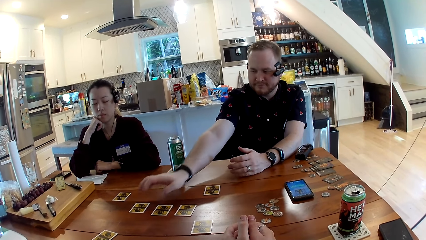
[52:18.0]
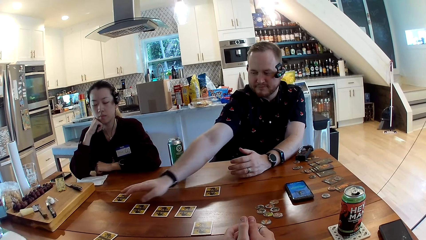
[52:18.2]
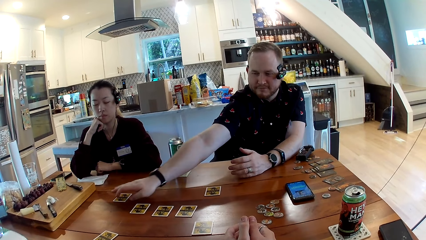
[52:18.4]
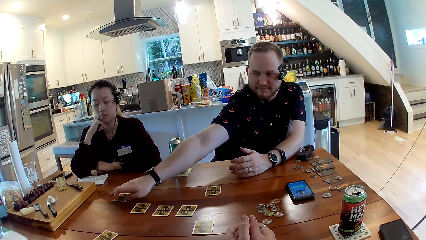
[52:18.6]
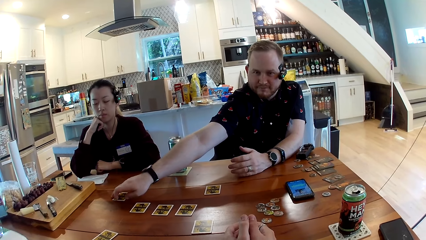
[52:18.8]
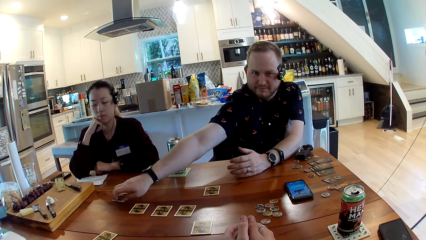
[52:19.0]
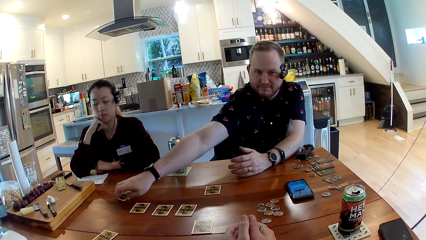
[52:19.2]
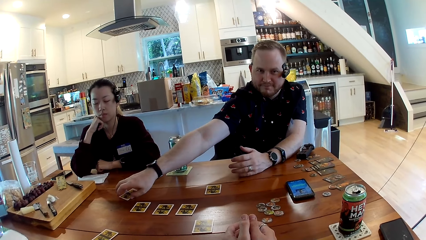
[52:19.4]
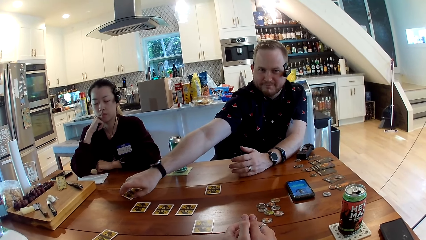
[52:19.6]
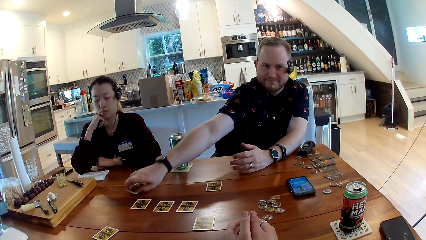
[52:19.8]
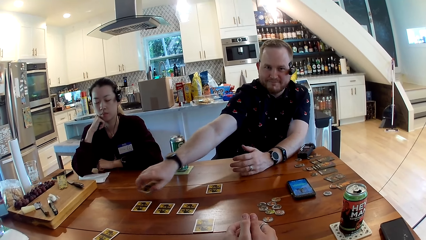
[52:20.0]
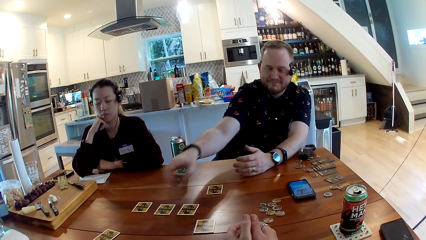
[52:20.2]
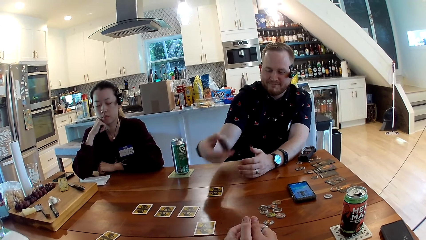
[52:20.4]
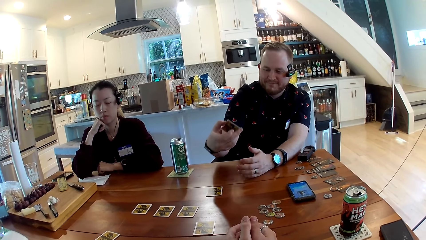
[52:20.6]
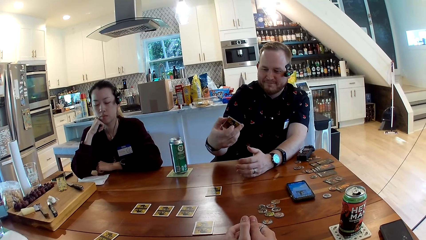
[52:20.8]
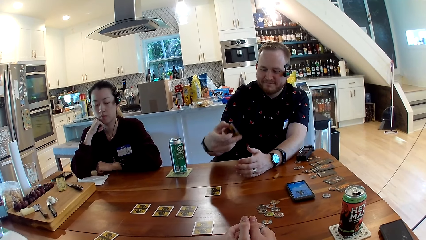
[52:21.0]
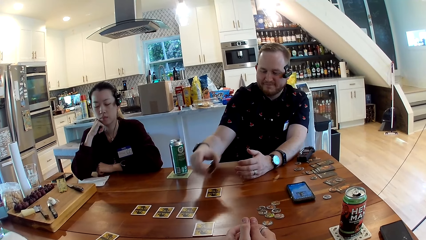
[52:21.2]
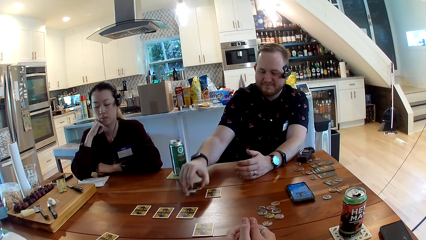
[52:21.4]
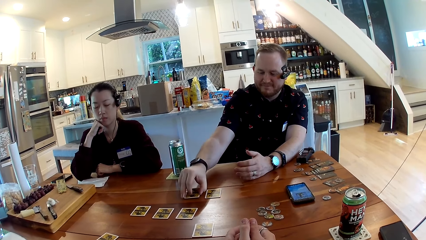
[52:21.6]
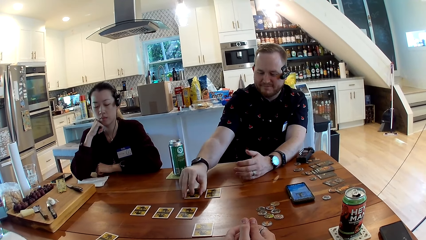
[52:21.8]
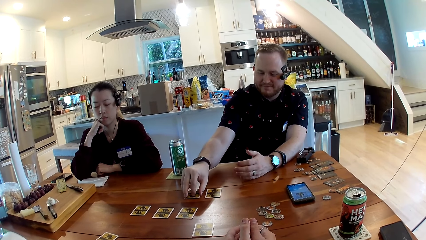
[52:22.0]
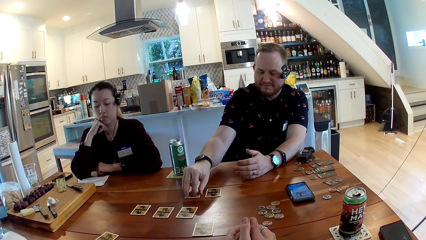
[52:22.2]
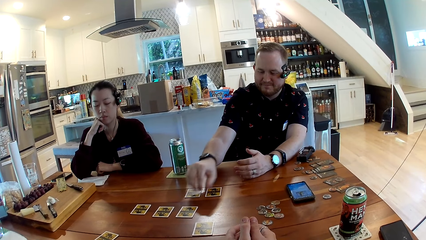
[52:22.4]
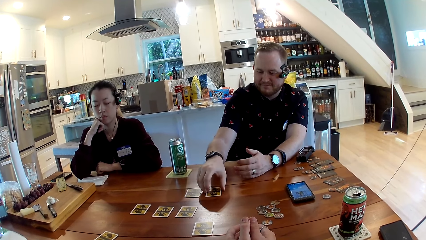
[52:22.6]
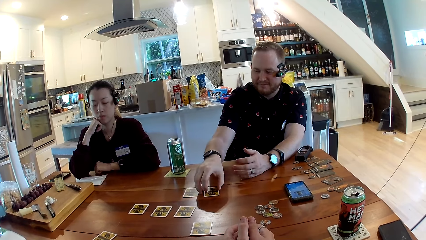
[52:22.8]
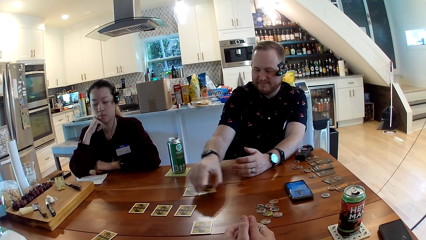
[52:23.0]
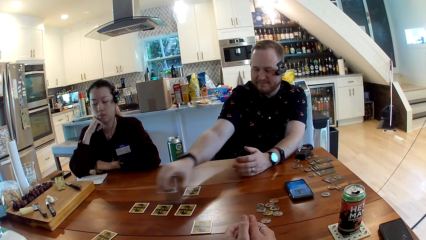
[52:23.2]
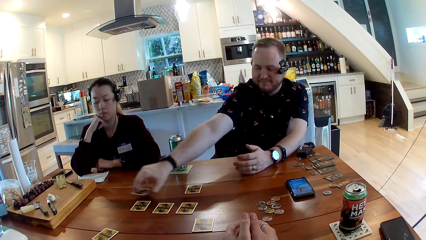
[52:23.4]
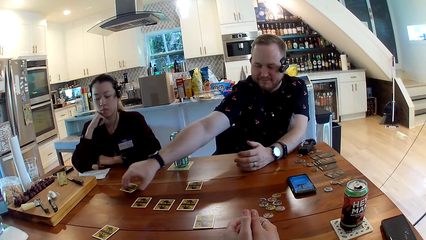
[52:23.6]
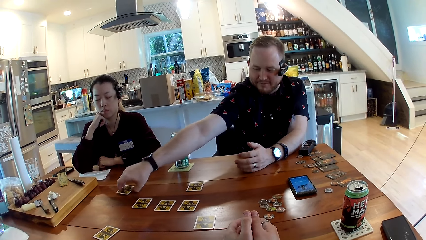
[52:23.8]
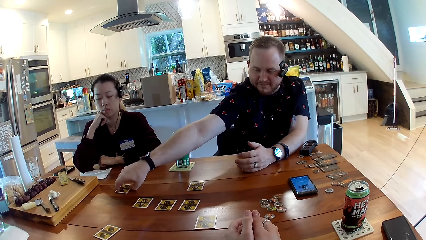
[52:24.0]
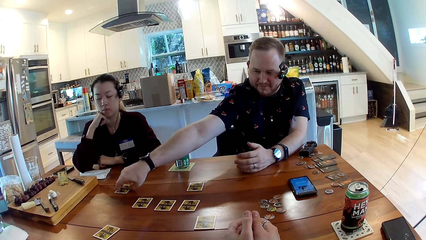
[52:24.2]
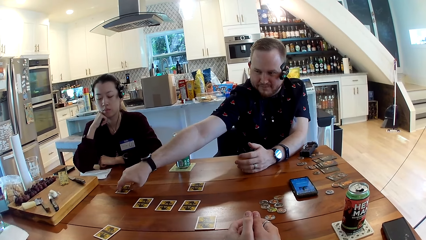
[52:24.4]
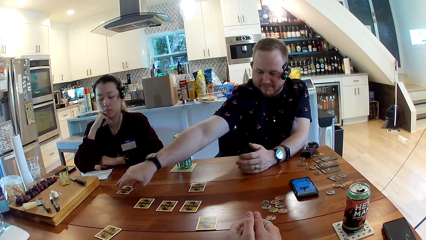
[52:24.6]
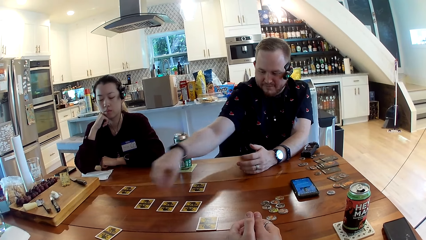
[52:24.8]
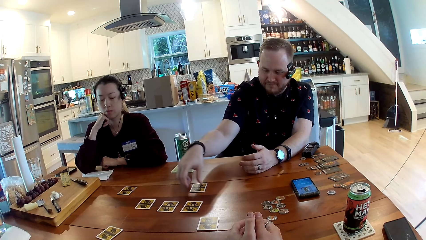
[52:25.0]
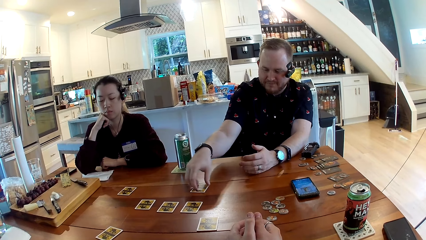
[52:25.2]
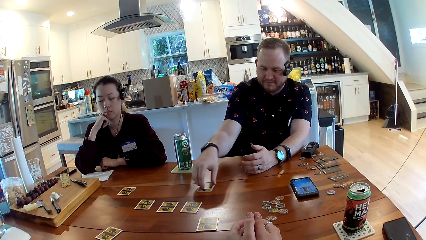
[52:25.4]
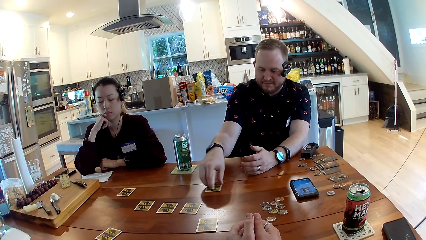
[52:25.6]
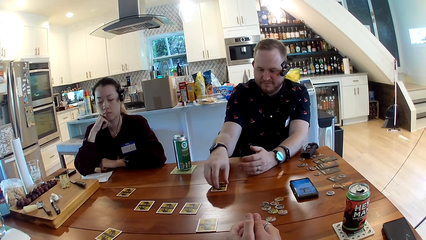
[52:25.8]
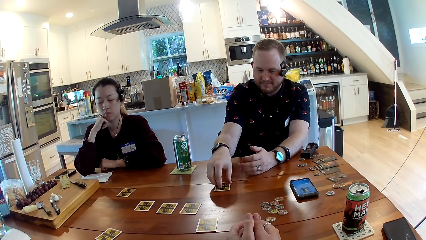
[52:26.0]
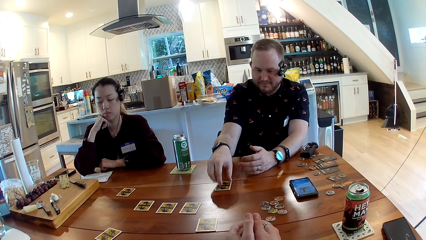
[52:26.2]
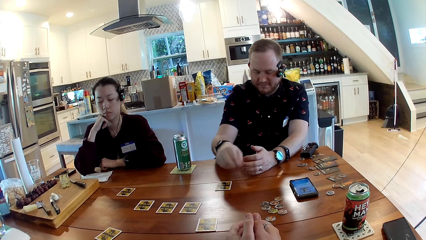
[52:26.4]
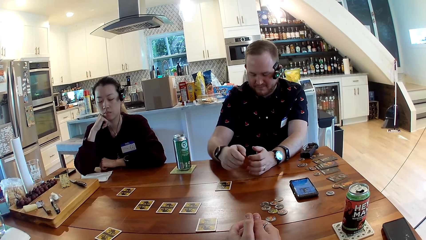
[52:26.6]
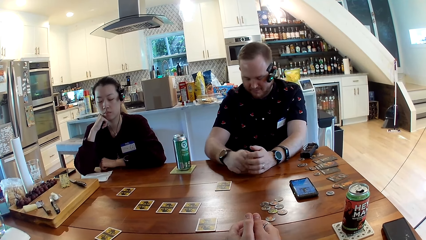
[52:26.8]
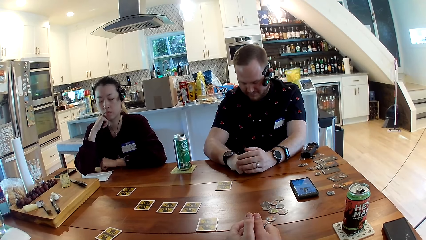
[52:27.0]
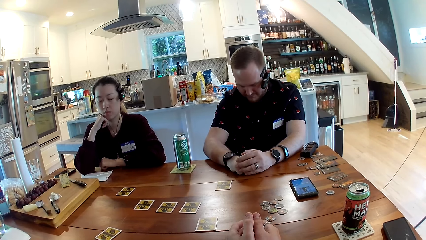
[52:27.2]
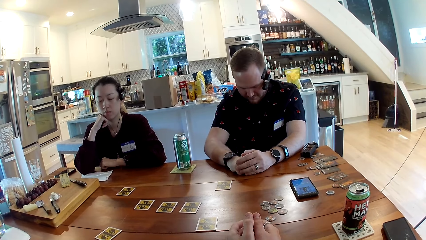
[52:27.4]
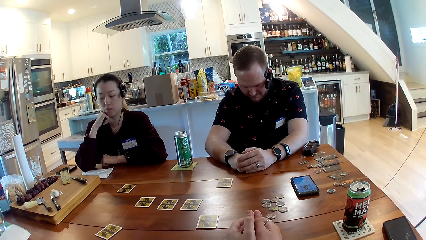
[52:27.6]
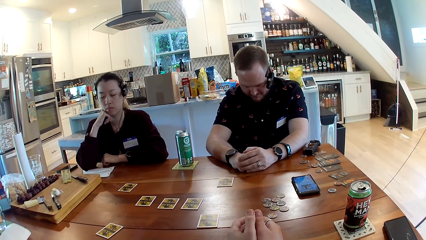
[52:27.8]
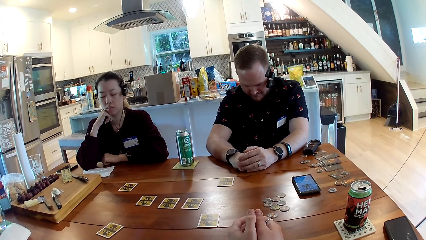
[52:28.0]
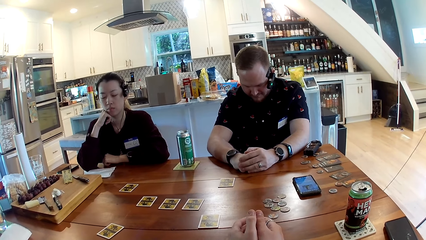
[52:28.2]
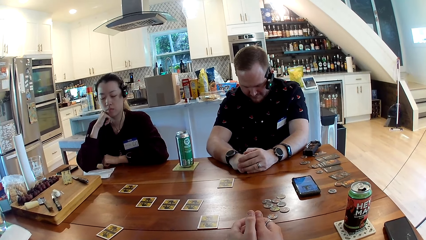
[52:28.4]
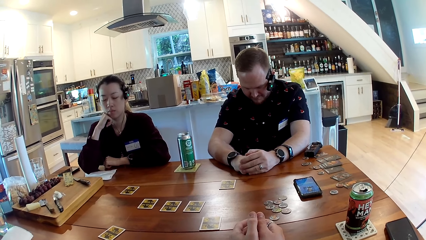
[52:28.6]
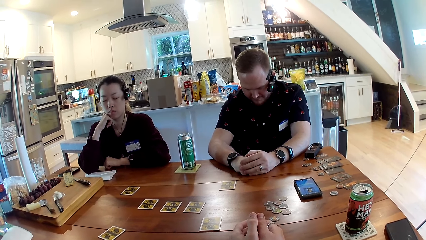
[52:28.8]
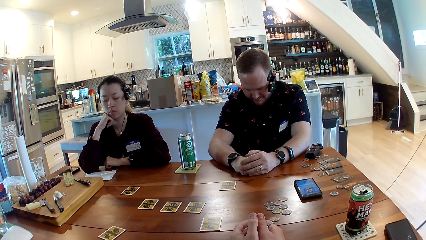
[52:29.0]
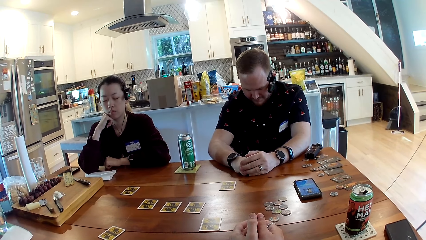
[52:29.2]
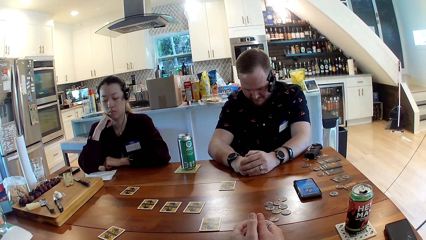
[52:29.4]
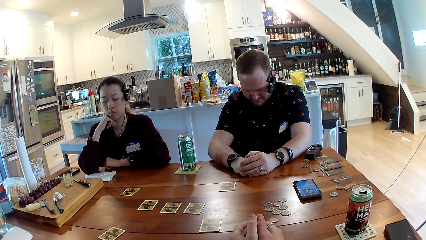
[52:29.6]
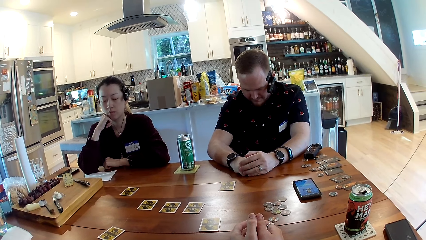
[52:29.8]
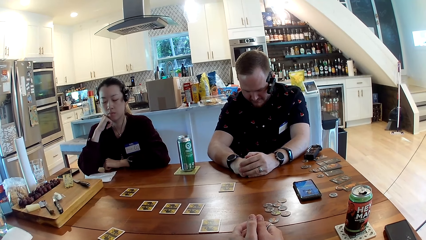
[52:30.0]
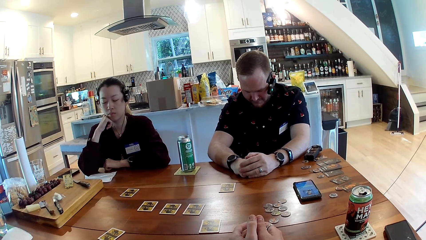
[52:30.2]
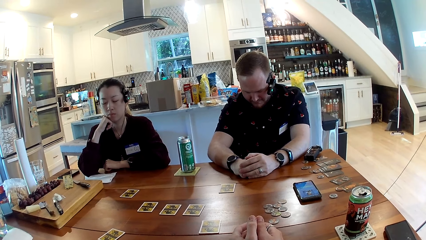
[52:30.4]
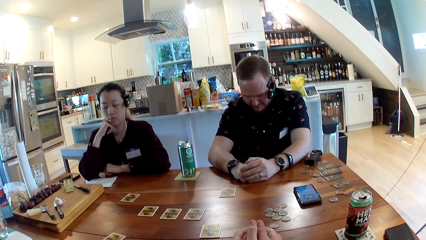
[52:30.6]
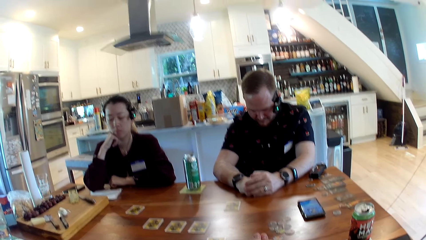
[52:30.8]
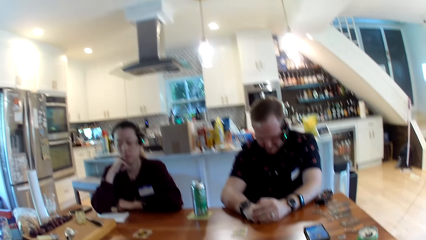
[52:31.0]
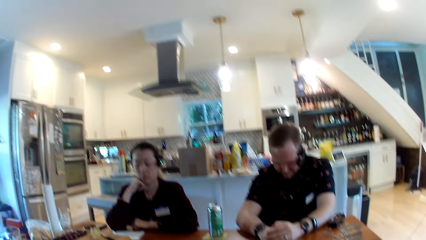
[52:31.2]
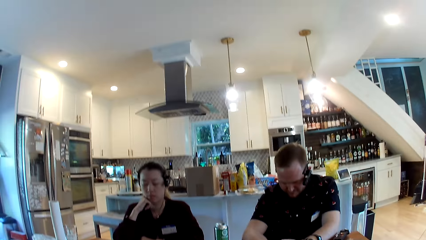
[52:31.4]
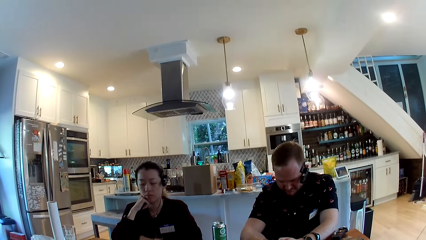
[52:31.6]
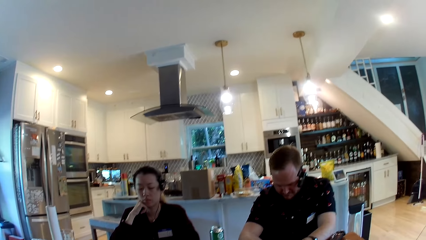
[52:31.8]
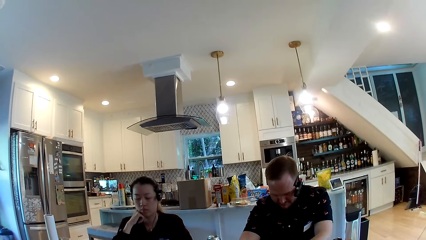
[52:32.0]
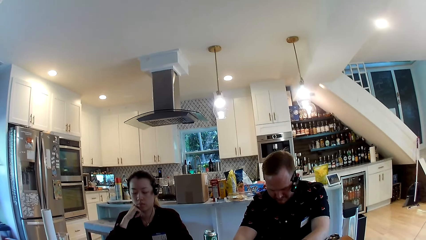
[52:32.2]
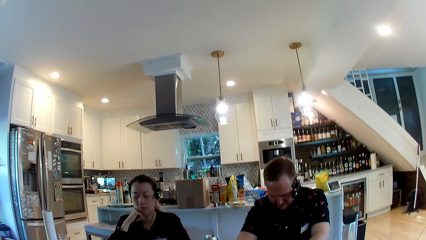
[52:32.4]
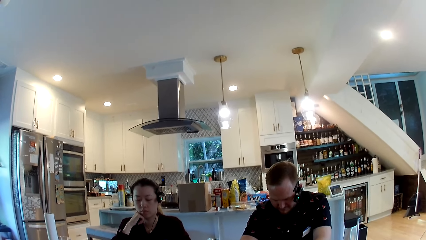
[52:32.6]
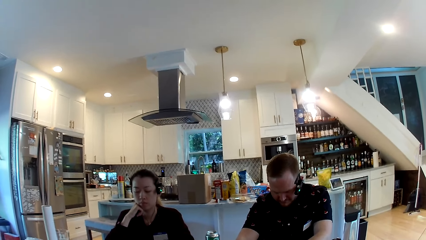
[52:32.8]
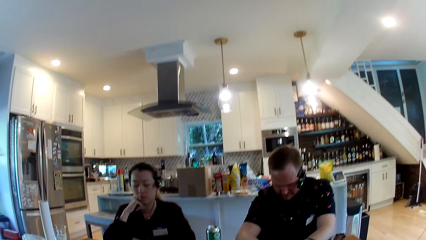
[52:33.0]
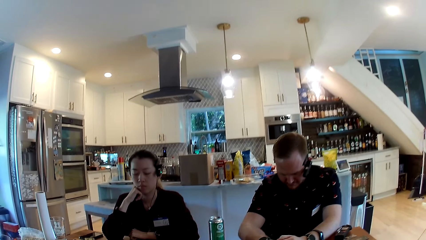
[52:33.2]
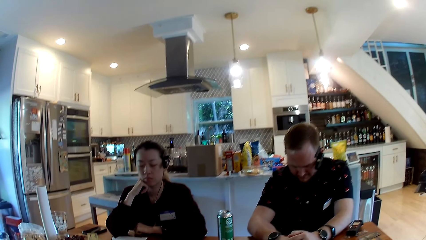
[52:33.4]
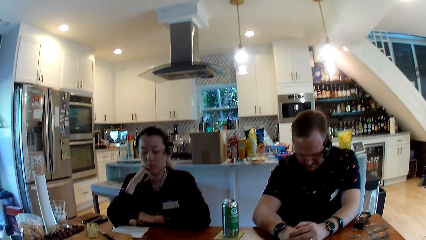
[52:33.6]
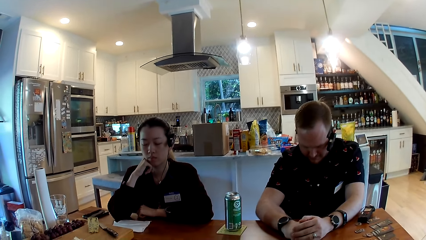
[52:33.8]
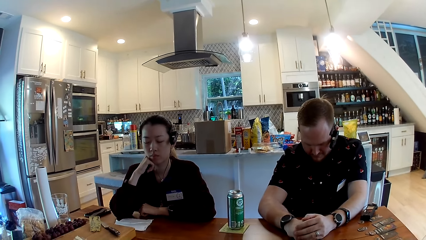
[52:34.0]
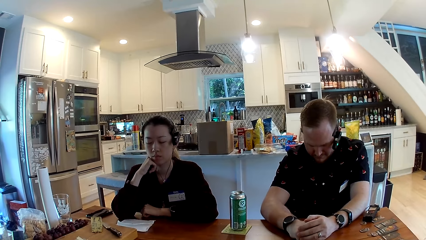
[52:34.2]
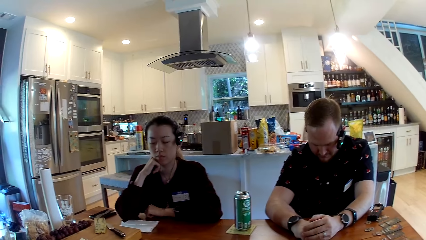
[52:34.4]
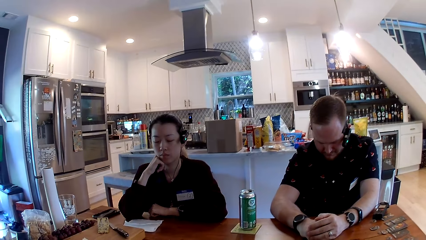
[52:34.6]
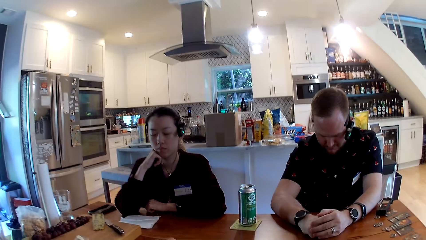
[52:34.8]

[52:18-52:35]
A man exchanges two cards on the table with his right hand. The man picks up a card, looks at the card and puts the card on the table. The man picks up a card and puts the card on the table. The man moves the card aside. The man closes his eyes.
